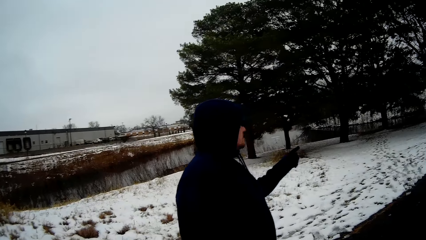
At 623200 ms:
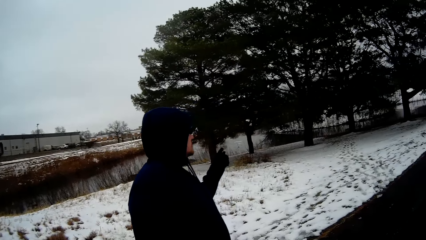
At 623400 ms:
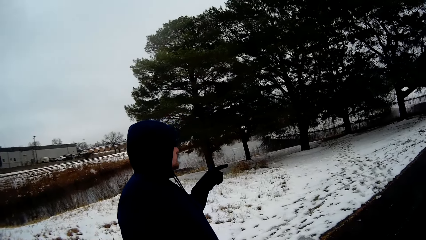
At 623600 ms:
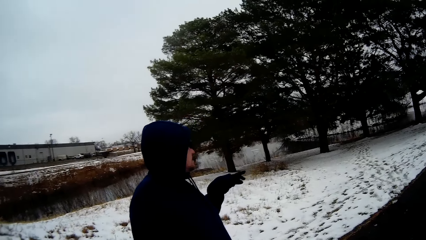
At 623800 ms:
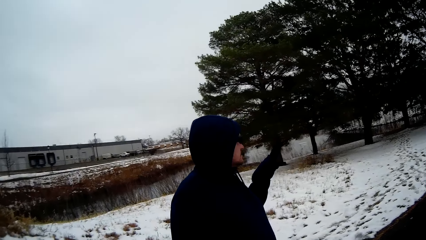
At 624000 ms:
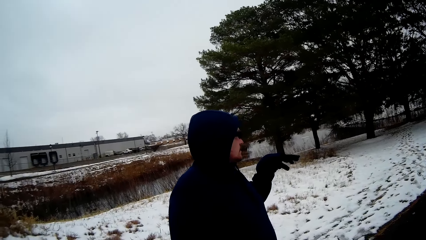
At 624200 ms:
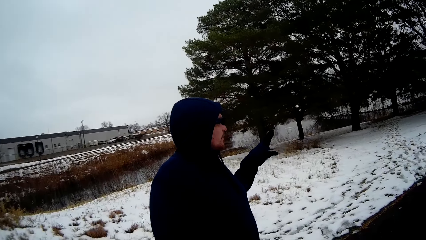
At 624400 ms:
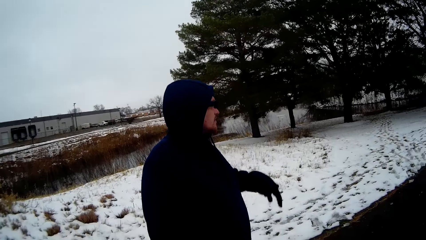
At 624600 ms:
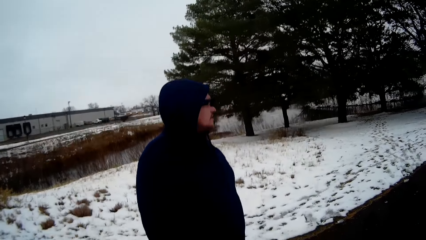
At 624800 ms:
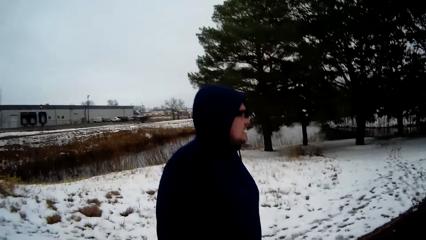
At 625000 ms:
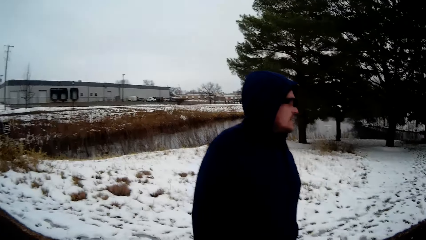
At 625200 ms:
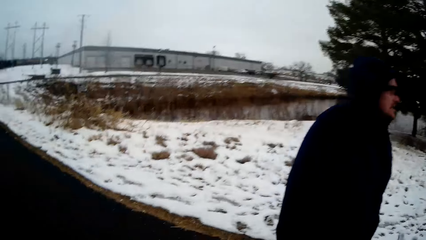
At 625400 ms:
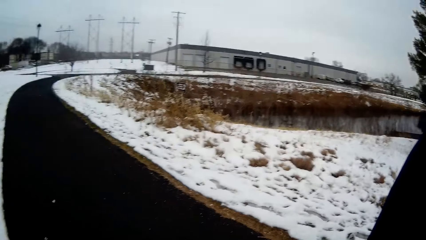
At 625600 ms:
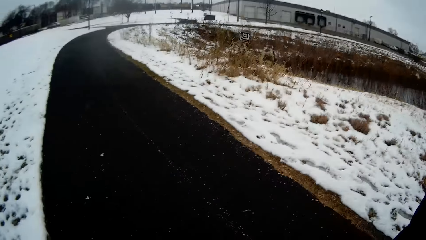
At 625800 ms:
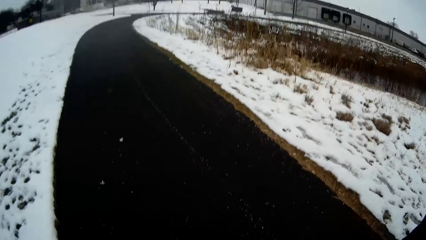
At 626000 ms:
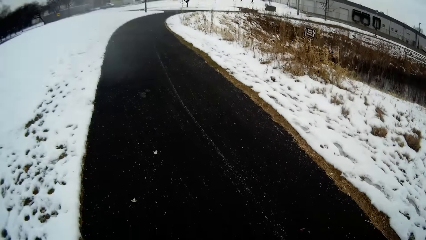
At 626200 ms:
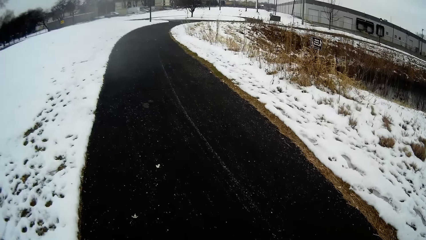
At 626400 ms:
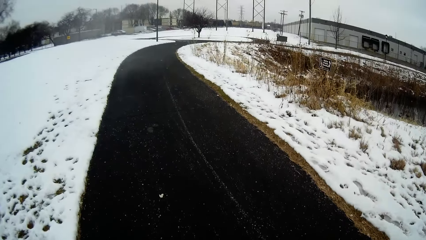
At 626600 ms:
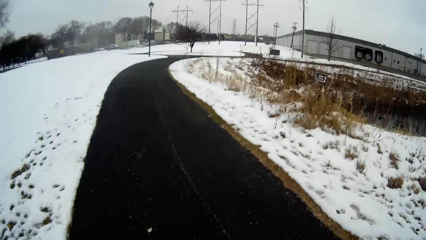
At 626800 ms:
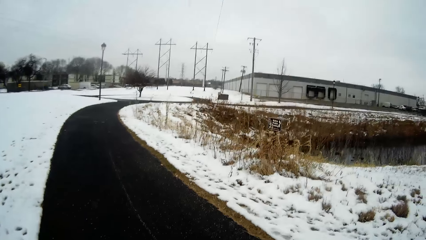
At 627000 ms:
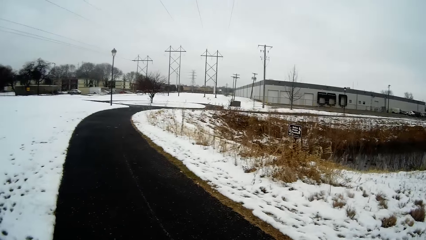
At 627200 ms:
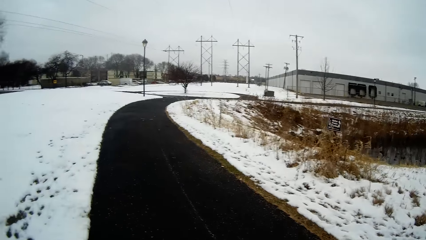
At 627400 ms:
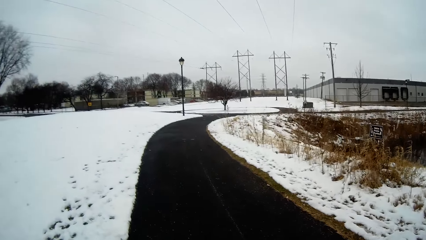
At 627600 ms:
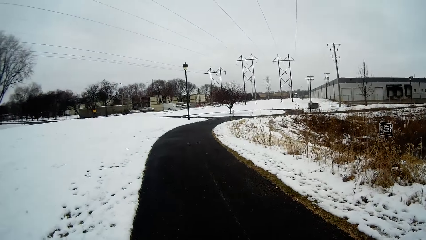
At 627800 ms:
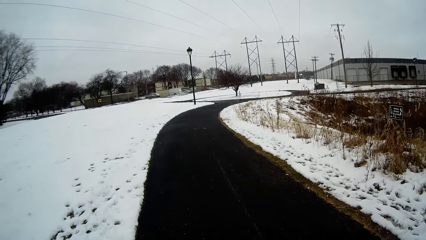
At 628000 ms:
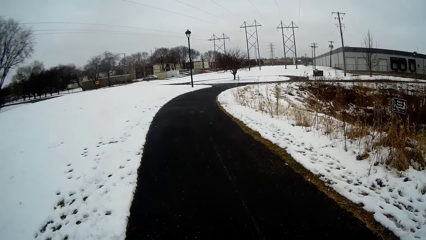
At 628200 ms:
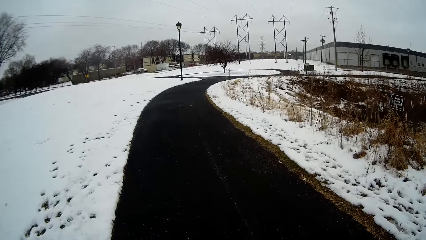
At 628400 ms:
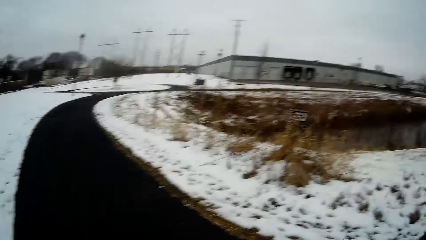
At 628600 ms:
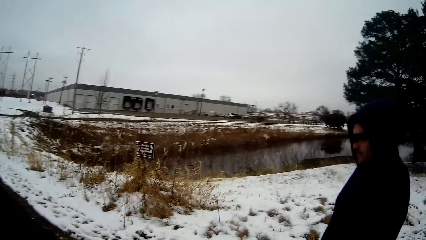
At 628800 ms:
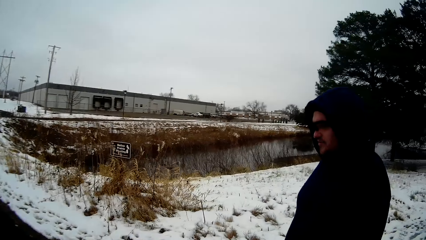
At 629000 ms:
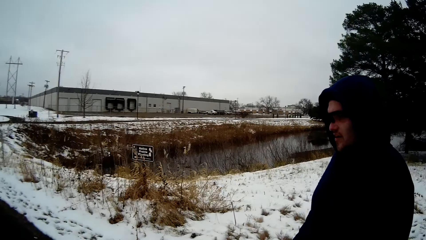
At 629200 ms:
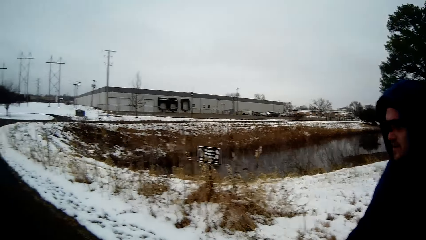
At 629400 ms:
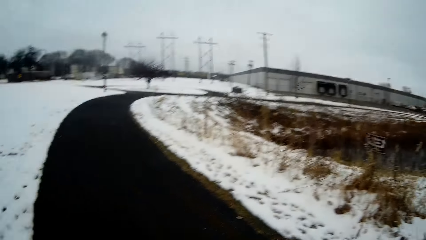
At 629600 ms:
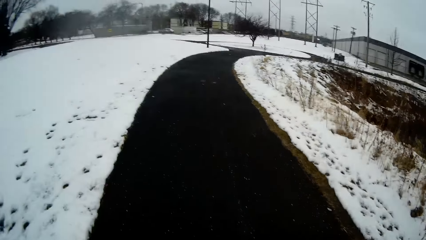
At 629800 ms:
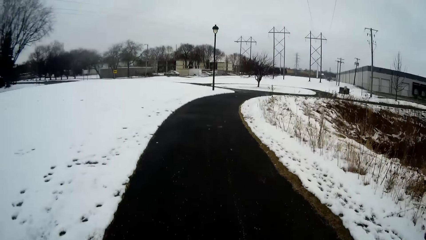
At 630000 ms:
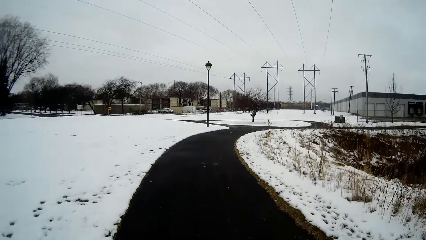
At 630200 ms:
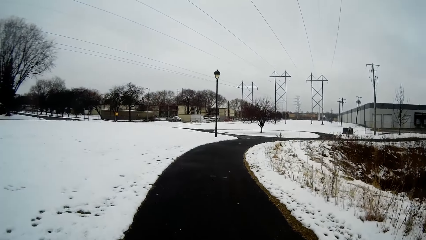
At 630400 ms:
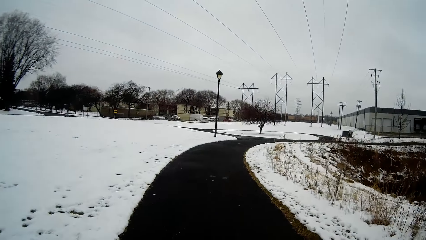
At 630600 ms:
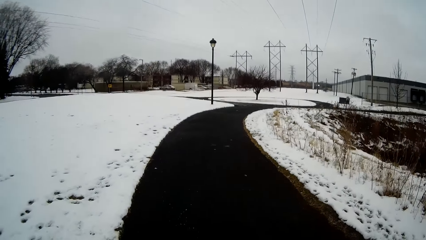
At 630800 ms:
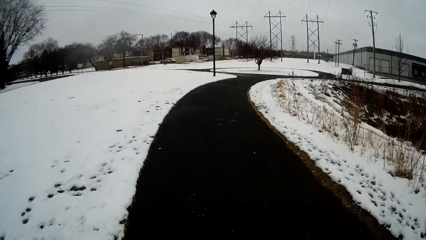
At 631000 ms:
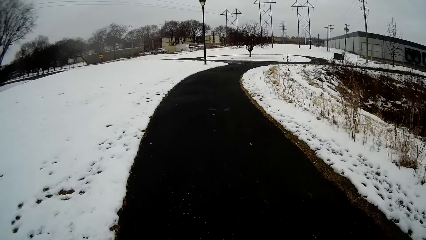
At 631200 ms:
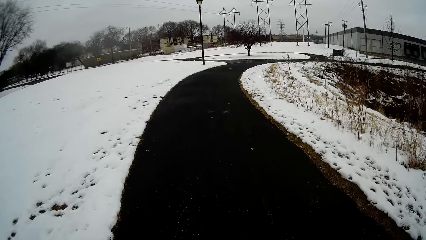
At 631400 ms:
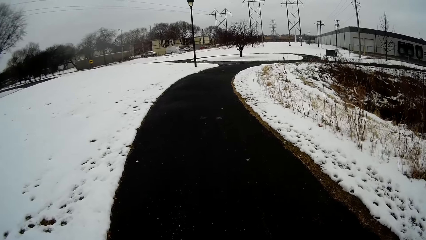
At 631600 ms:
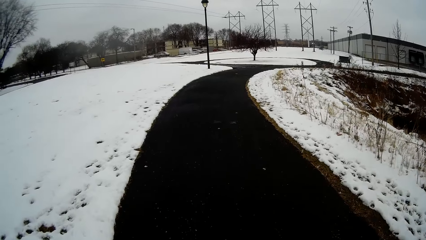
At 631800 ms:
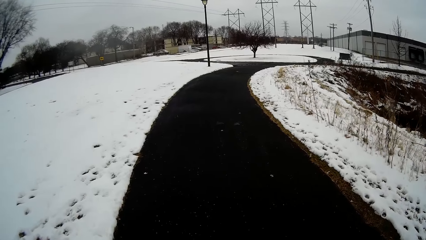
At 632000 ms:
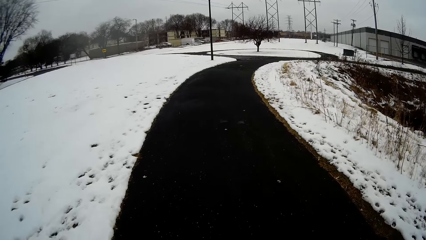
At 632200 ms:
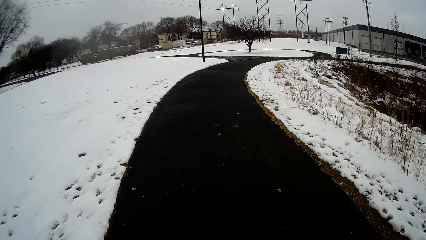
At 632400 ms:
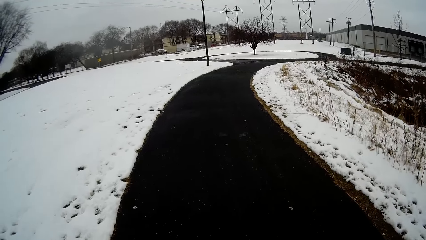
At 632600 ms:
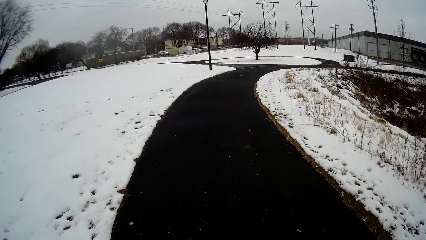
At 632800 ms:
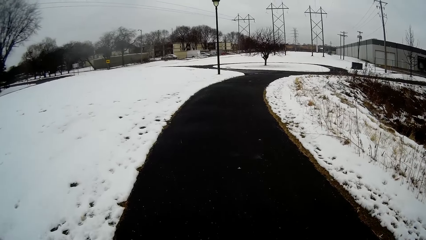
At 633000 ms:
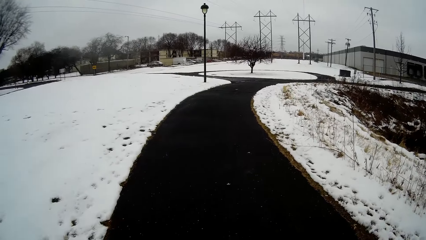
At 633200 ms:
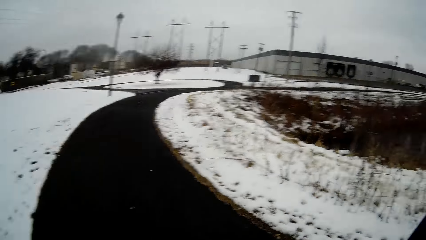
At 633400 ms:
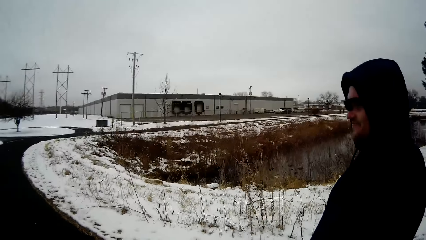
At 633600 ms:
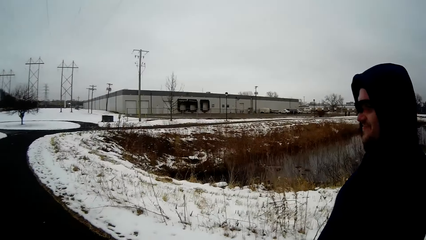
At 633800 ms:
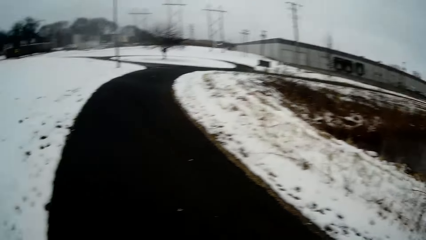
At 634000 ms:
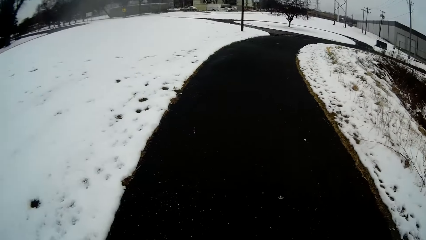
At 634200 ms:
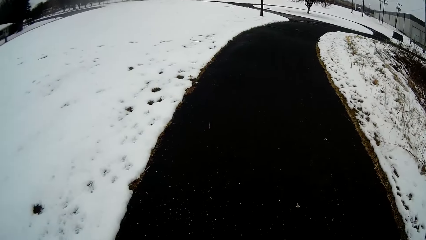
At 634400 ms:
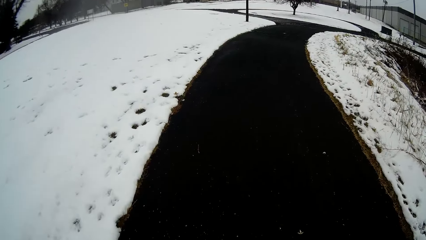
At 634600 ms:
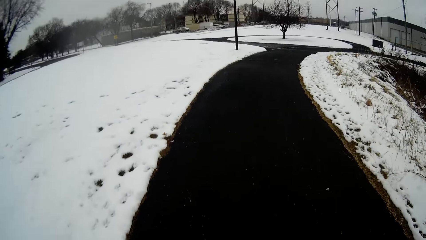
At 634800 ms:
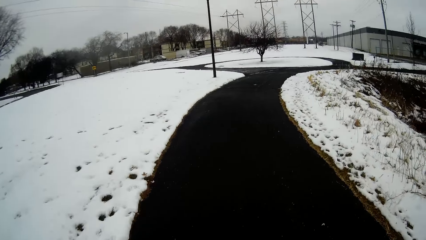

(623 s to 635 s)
The camera wearer converses with a man. The man stops to walk. The camera wearer walks around. The man converses with the camera wearer. The camera wearer walks around. The man walks on the road.

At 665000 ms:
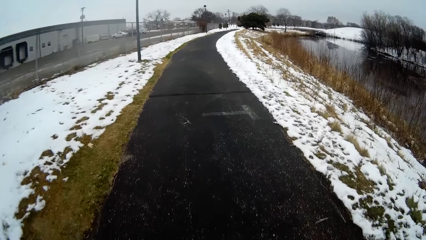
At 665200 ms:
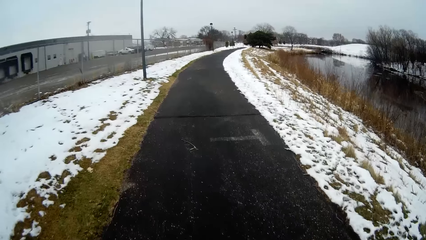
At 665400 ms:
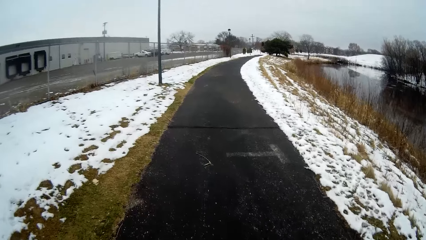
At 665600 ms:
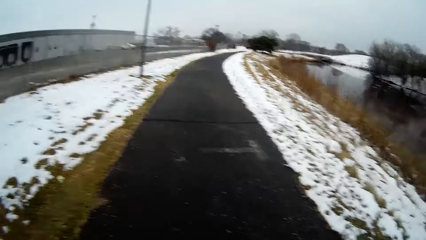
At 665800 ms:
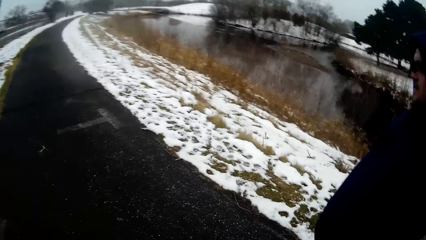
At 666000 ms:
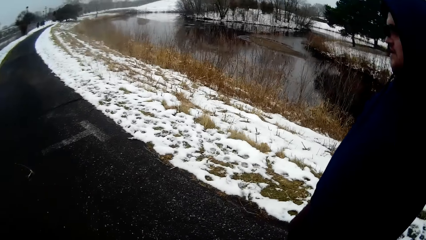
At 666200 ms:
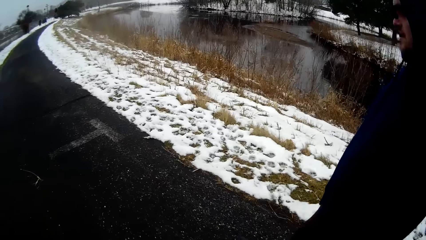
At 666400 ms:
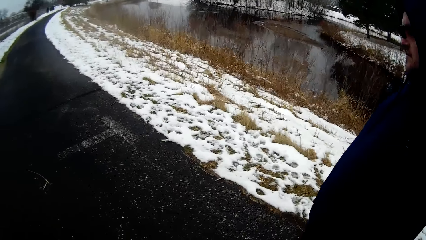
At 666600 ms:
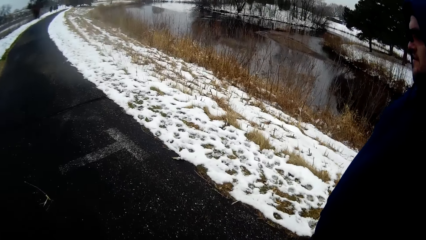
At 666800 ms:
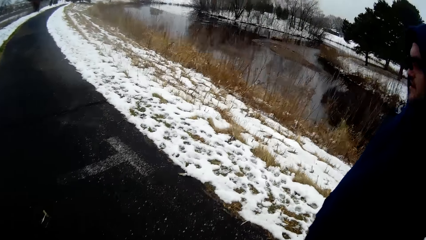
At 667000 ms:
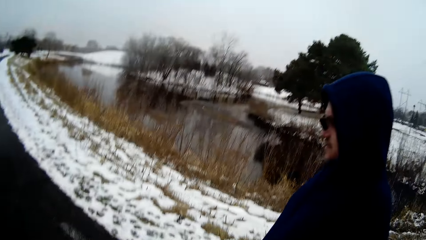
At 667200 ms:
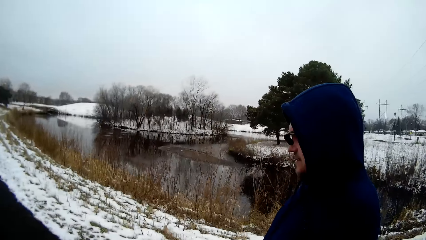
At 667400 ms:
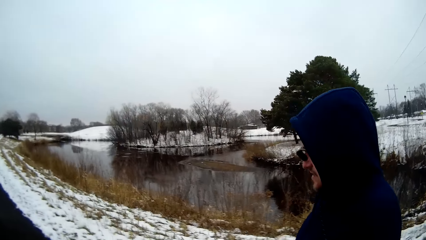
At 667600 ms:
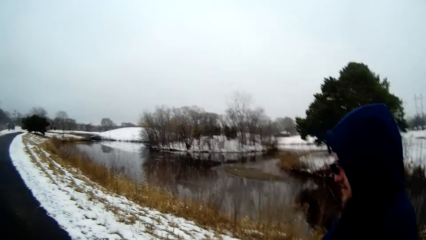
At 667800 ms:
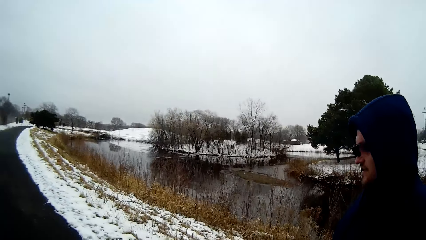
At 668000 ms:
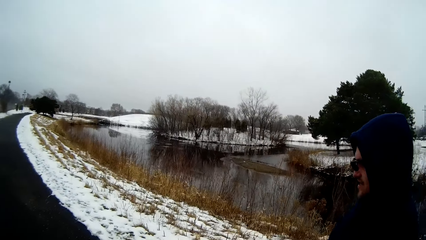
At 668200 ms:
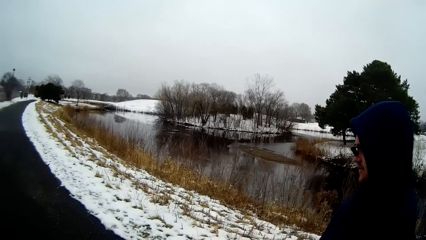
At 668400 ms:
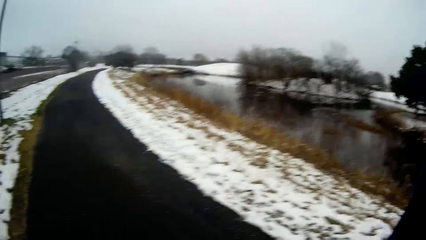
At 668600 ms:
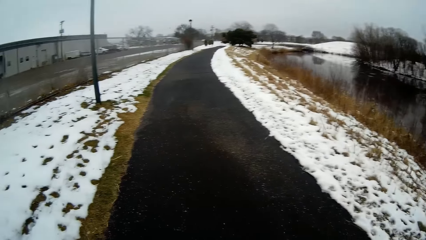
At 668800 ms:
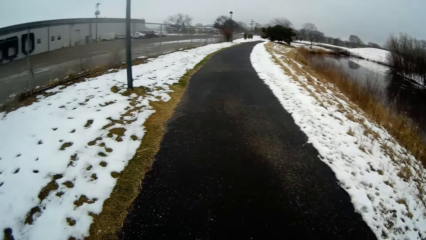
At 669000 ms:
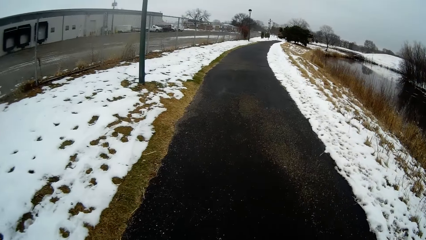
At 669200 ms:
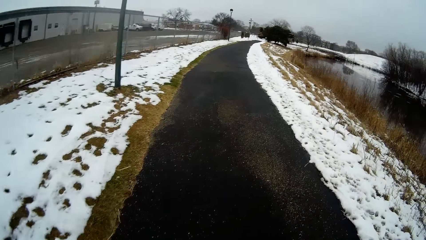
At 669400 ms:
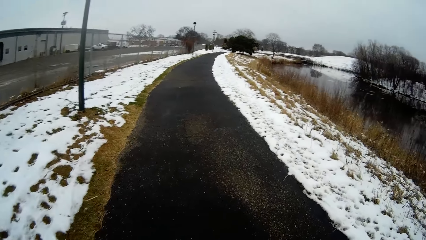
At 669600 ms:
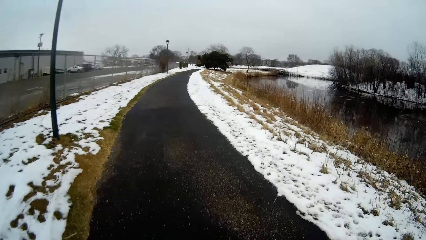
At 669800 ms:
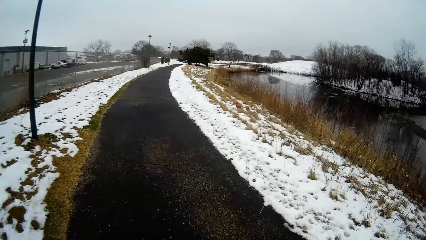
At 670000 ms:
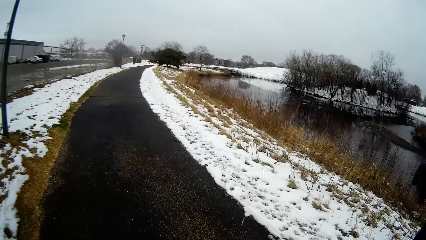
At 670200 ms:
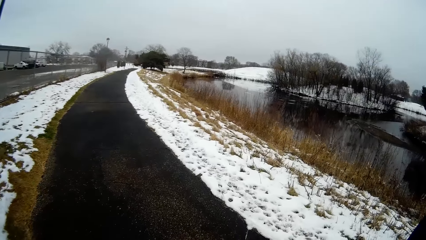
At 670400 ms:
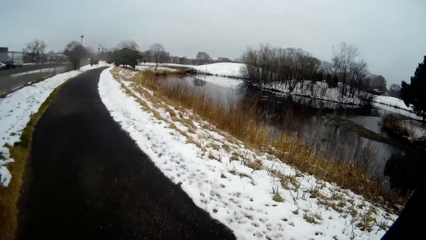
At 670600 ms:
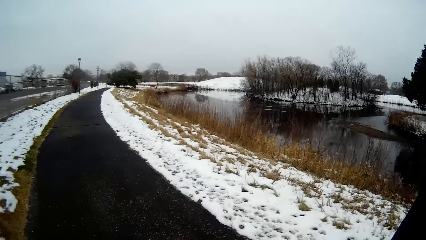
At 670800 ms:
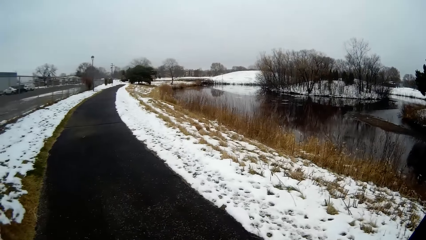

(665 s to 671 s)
The camera wearer converses with a person. They look around. They converse with the person and walk around.
